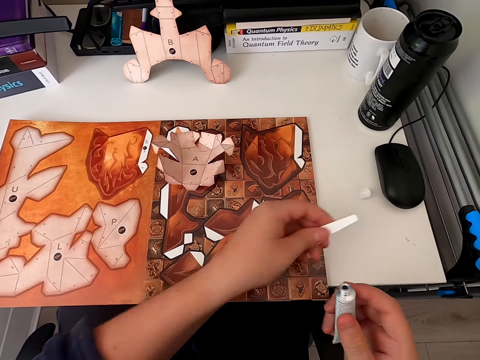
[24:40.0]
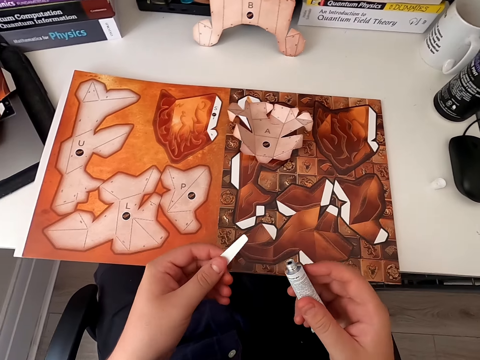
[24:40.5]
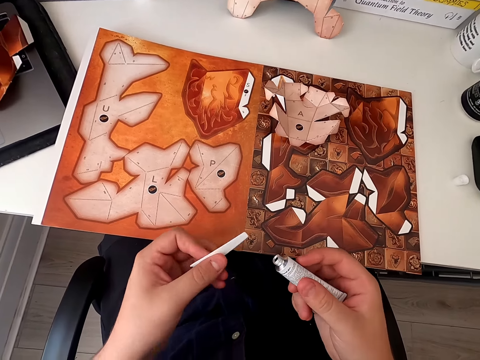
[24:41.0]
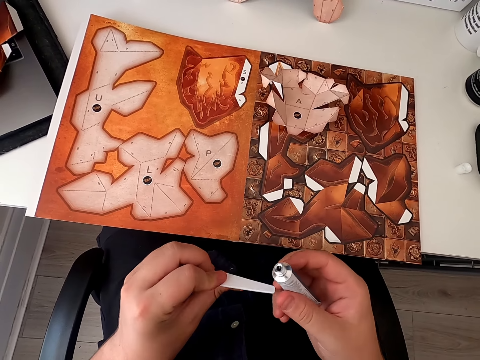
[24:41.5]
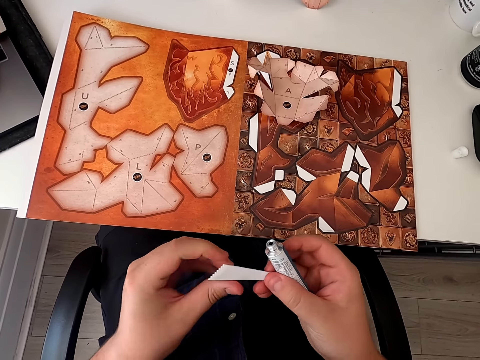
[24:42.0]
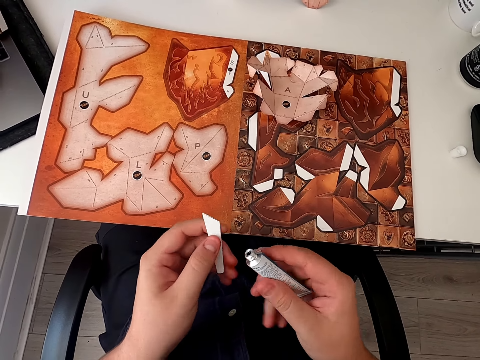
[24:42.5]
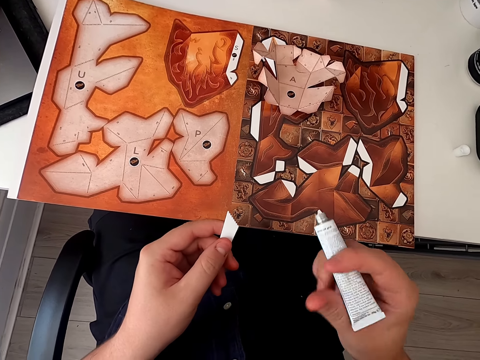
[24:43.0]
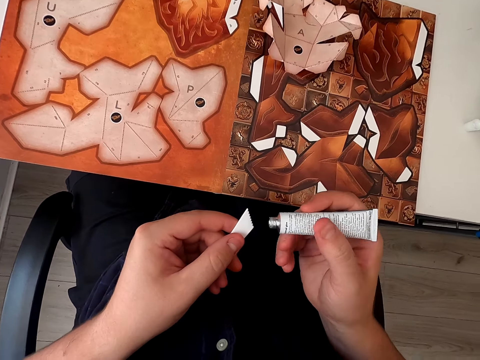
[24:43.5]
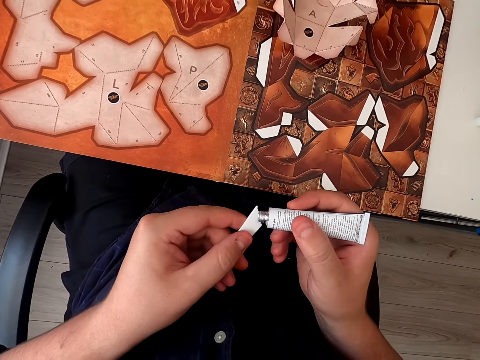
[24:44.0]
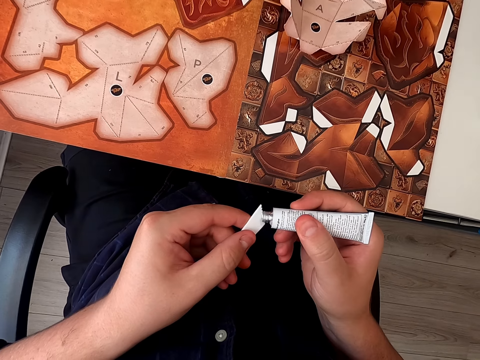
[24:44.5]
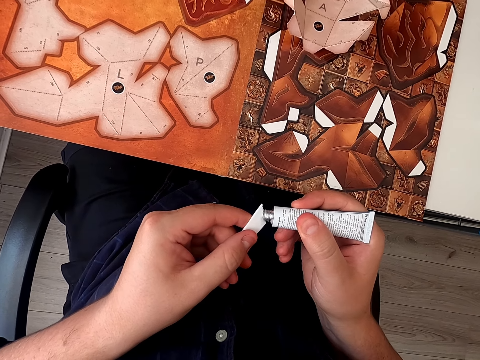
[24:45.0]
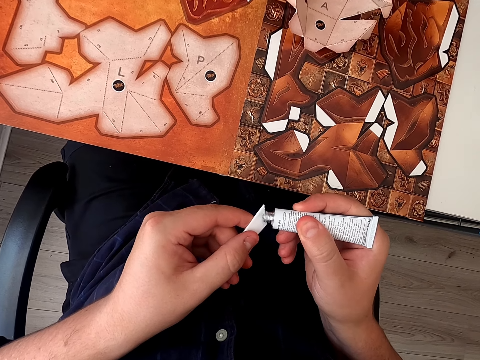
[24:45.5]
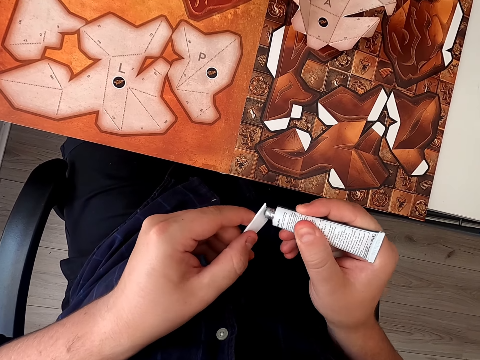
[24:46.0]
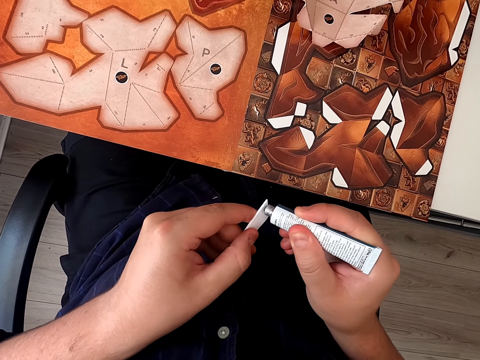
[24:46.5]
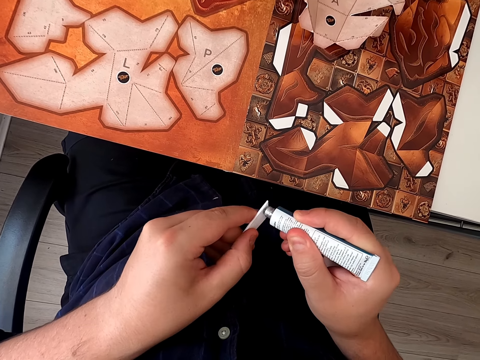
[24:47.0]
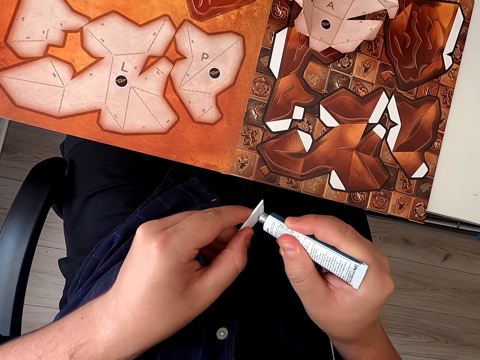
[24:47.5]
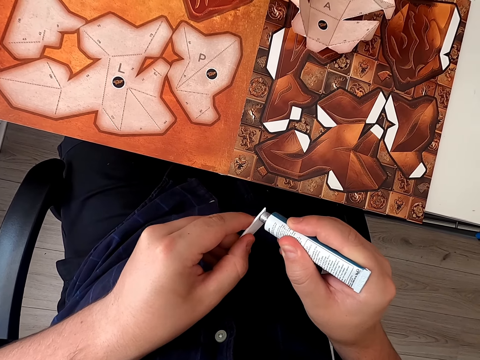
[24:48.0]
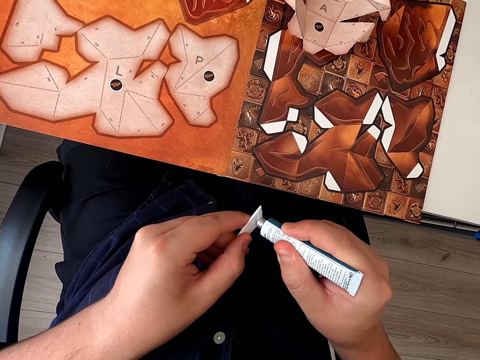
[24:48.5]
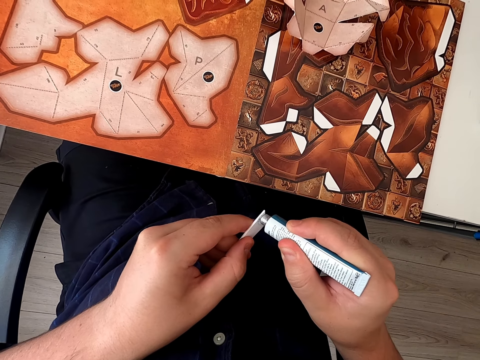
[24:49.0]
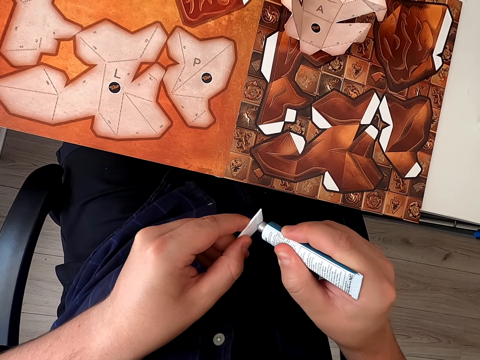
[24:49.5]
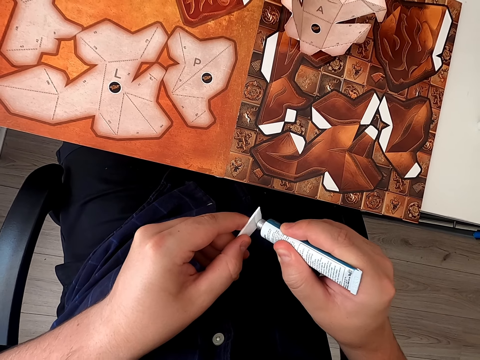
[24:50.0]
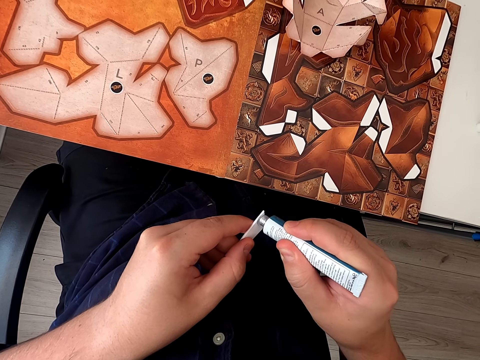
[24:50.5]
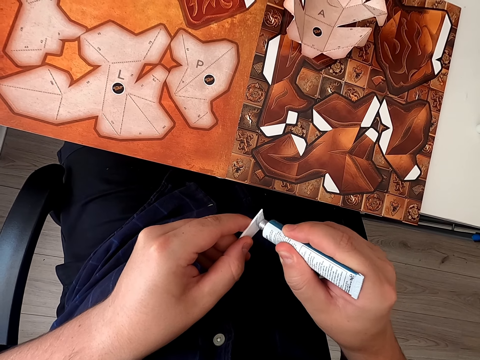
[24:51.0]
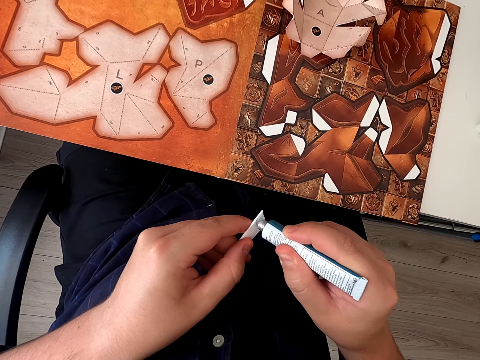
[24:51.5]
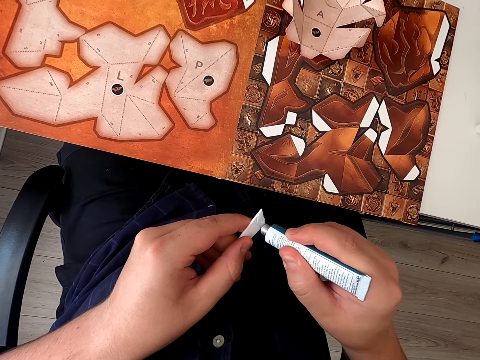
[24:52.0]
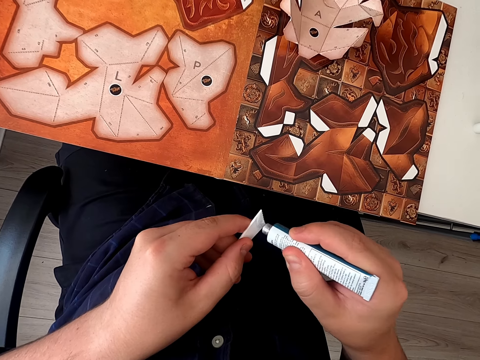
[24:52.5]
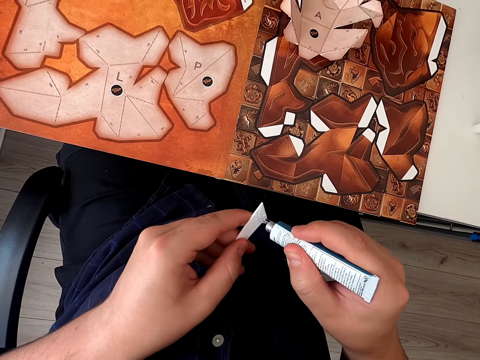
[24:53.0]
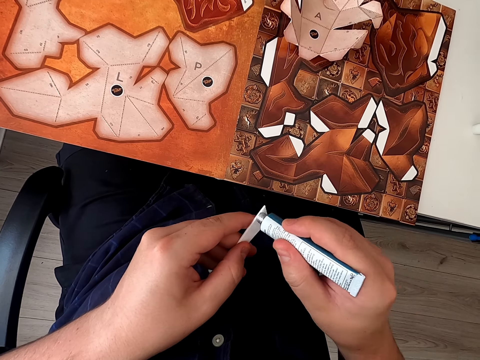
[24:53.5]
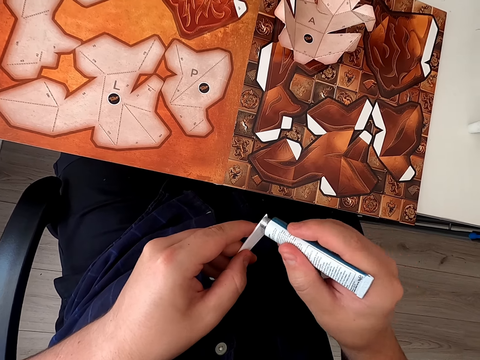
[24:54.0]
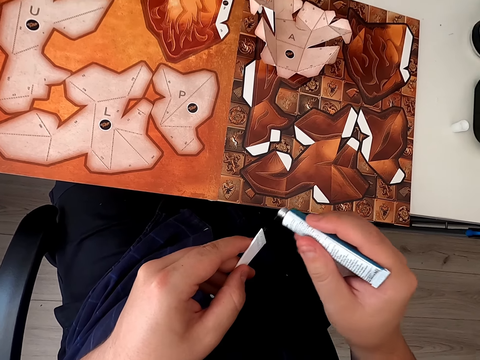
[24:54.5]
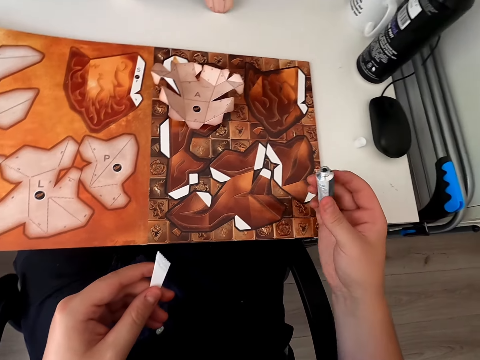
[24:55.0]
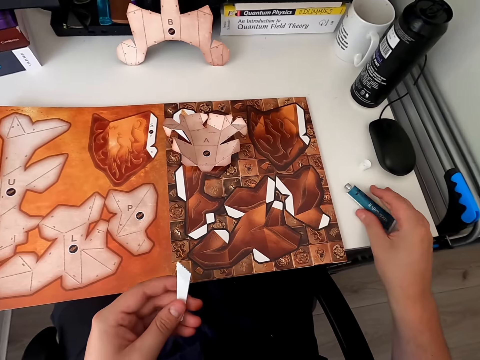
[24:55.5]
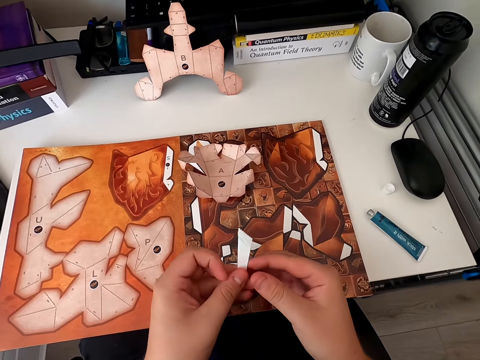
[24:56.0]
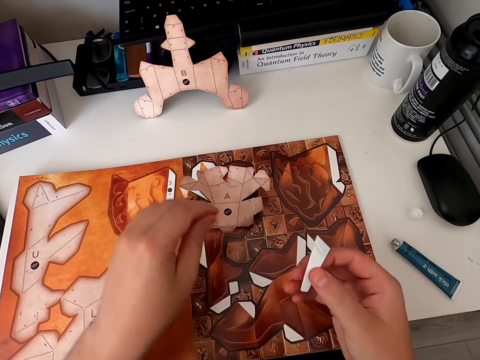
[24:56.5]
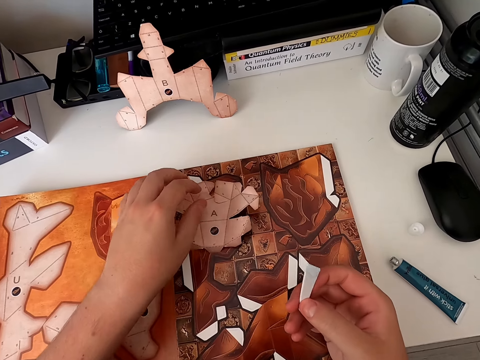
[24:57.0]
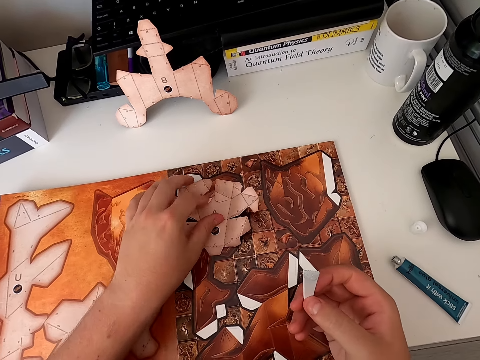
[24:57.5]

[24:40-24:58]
The camera wearer applies glue on the emboss board. They apply glue on the emboss board repeatedly. They put the glue down.

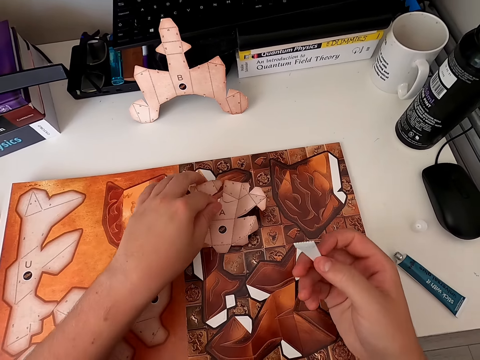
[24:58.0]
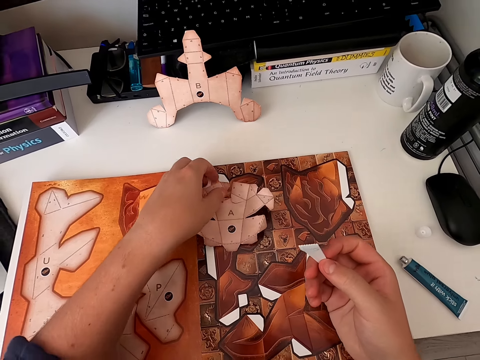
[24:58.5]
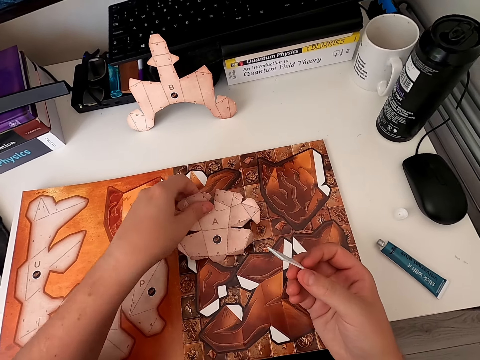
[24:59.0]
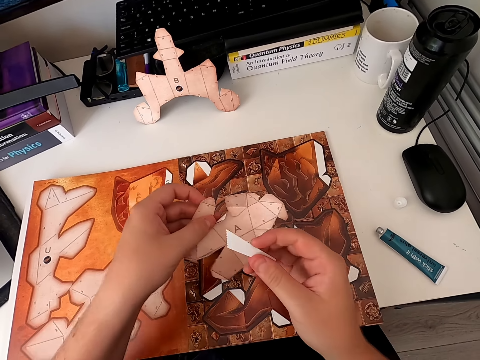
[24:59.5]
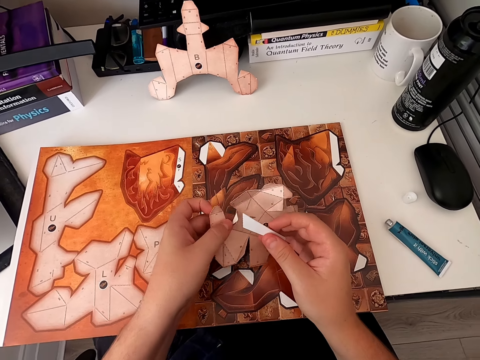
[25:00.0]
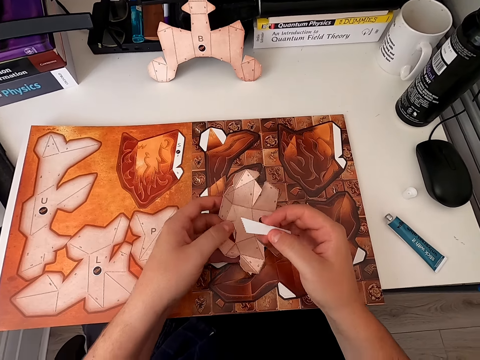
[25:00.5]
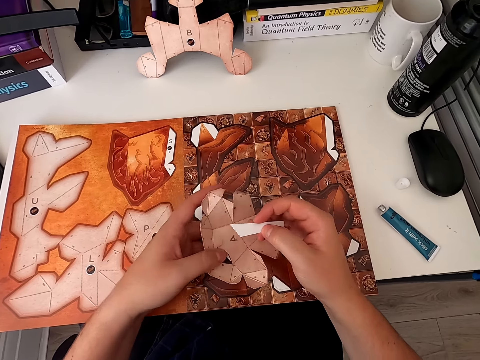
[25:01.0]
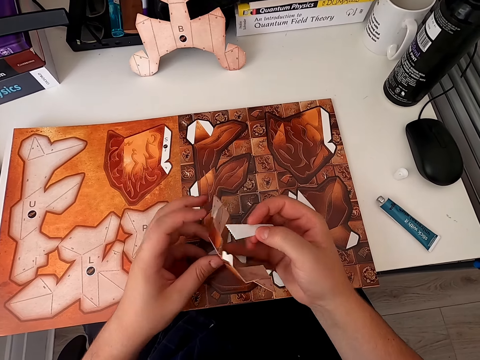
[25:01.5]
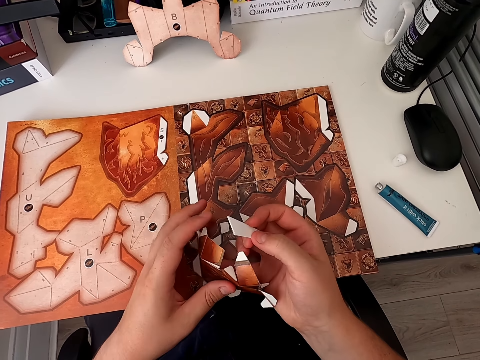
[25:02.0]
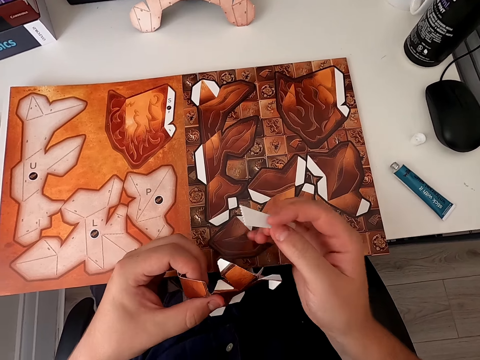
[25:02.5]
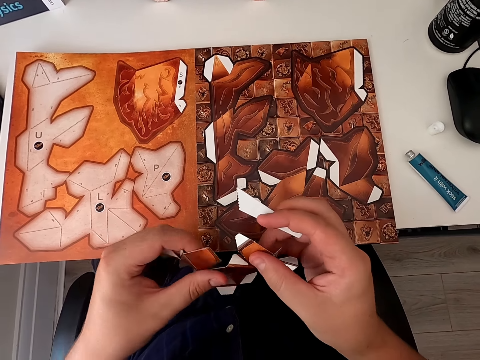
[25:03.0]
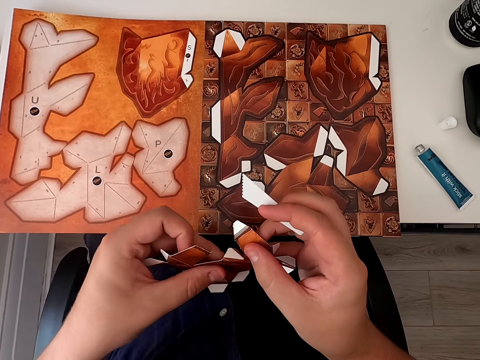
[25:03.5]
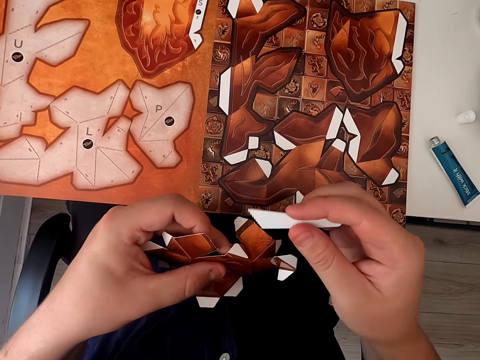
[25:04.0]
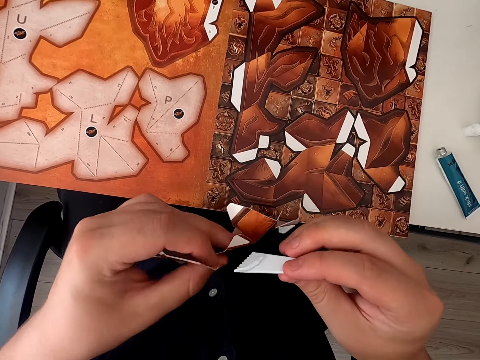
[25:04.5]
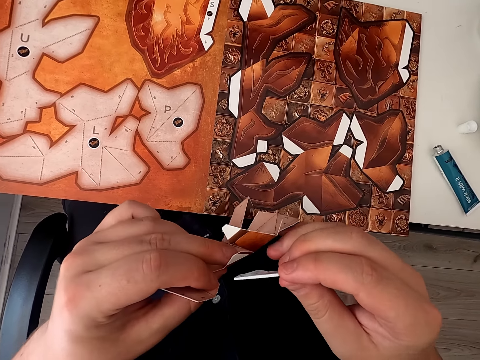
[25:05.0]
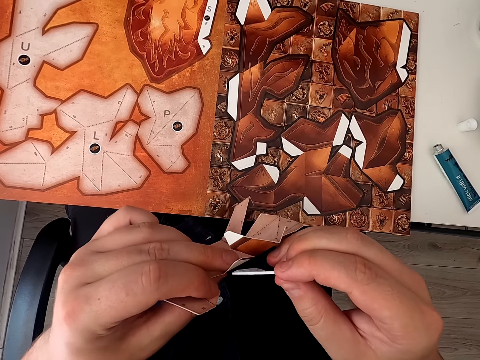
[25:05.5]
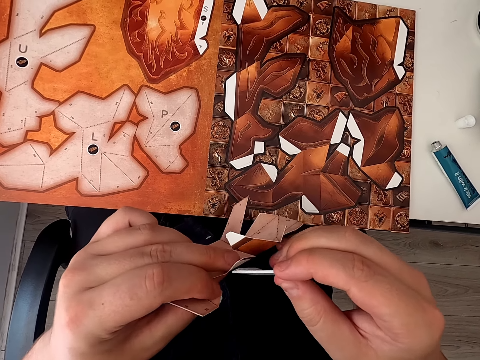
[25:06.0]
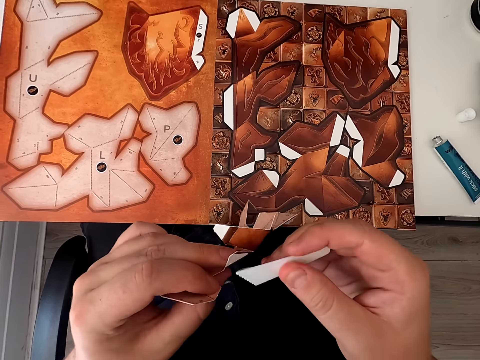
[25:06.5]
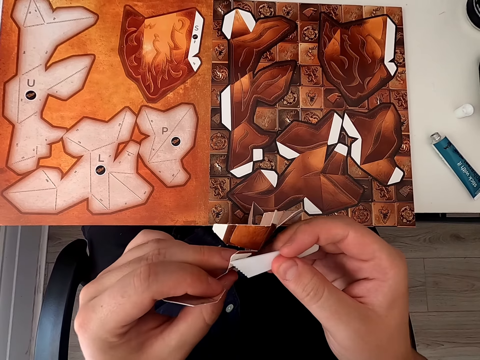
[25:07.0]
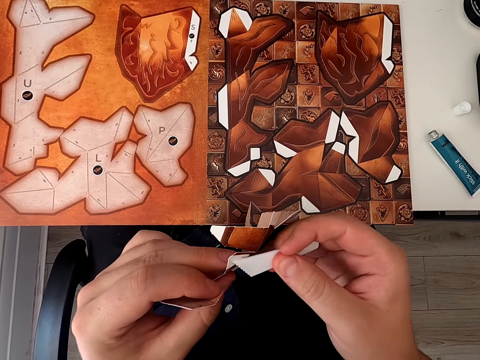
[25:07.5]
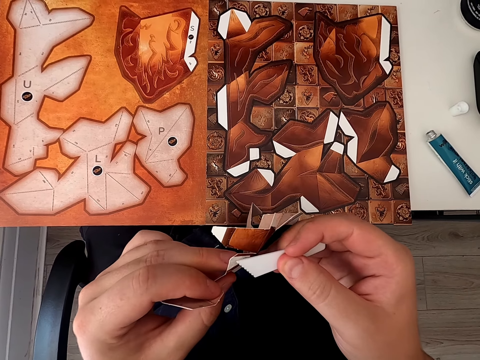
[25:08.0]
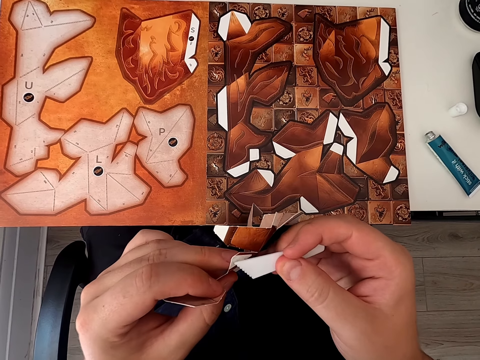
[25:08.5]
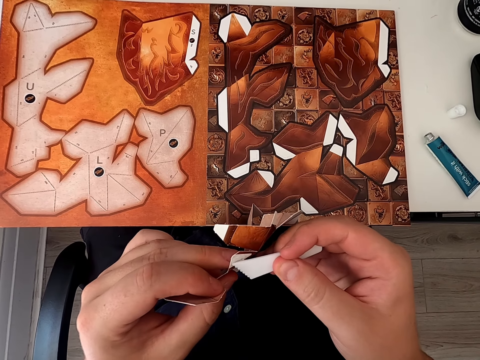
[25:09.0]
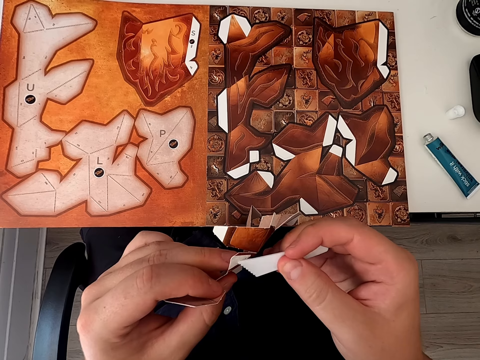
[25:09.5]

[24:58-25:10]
The camera wearer picks up a paper craft. They hold the paper craft. They apply glue on the paper craft with an emboss board.
